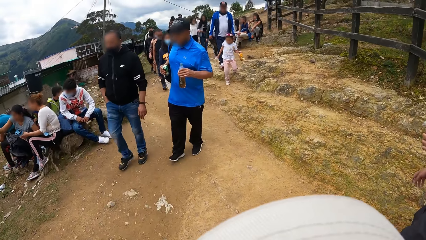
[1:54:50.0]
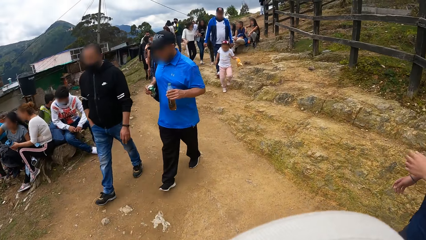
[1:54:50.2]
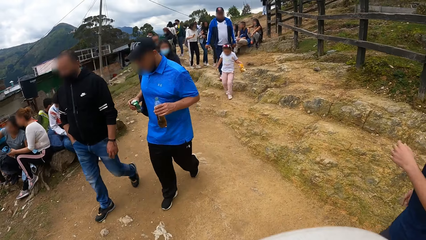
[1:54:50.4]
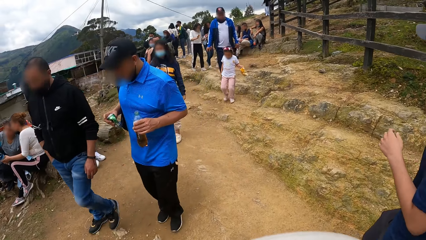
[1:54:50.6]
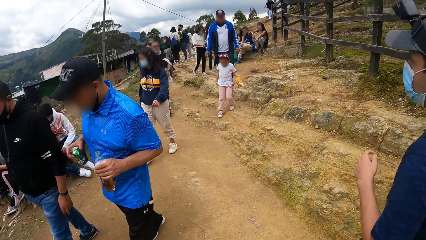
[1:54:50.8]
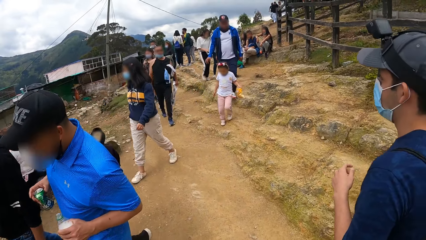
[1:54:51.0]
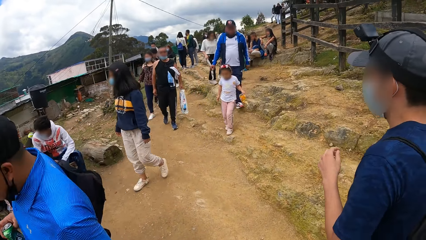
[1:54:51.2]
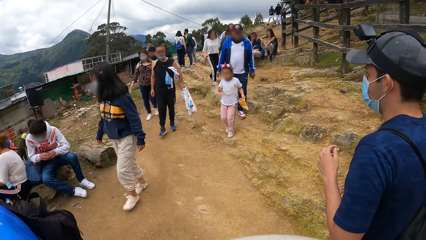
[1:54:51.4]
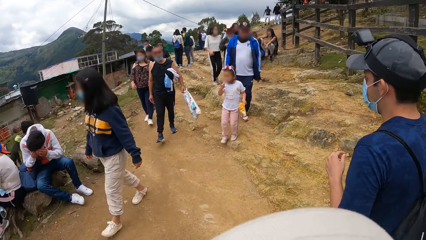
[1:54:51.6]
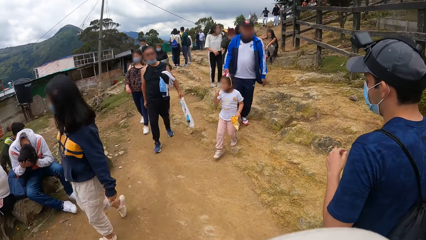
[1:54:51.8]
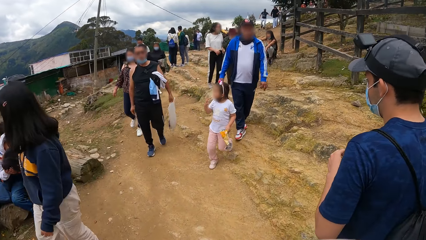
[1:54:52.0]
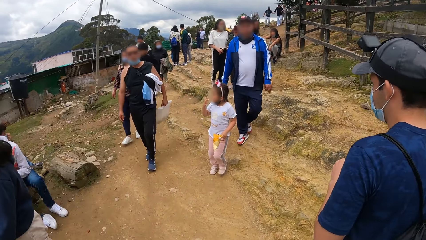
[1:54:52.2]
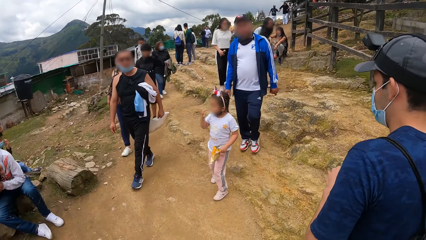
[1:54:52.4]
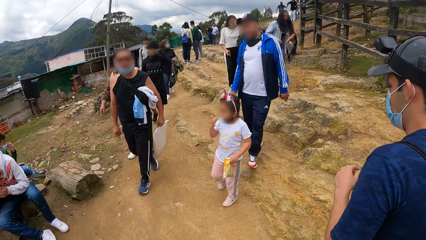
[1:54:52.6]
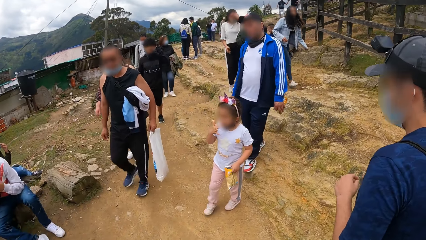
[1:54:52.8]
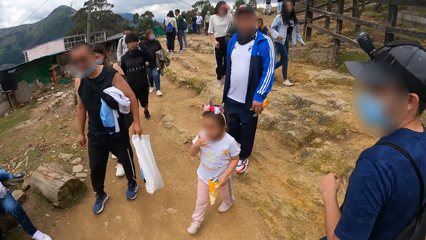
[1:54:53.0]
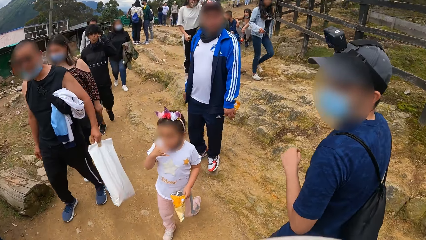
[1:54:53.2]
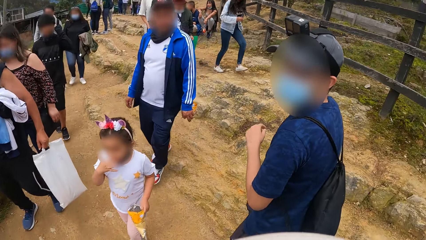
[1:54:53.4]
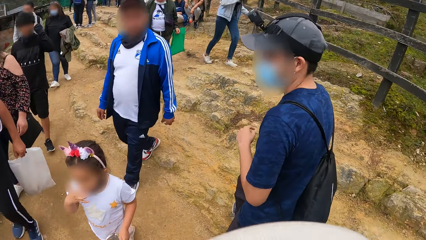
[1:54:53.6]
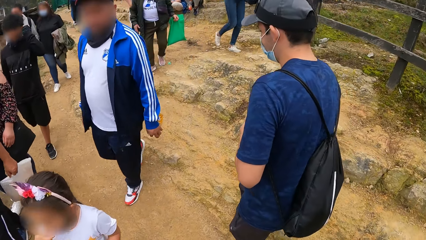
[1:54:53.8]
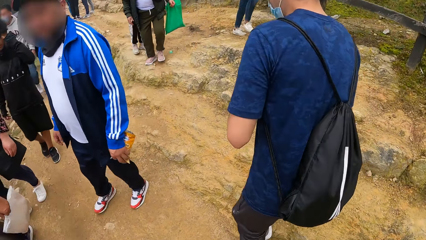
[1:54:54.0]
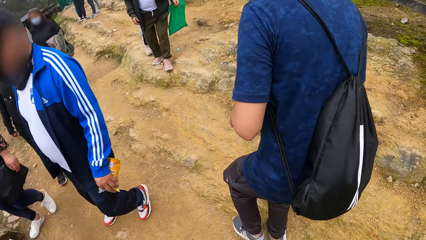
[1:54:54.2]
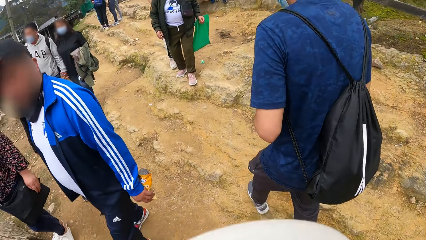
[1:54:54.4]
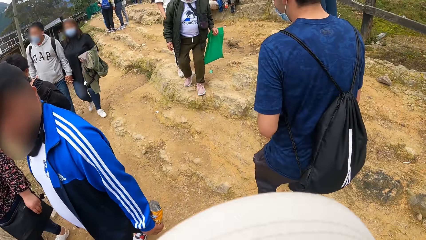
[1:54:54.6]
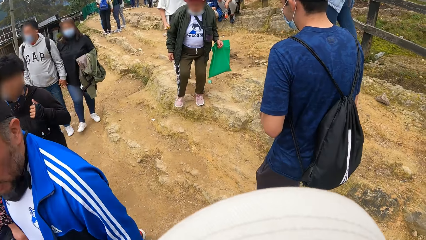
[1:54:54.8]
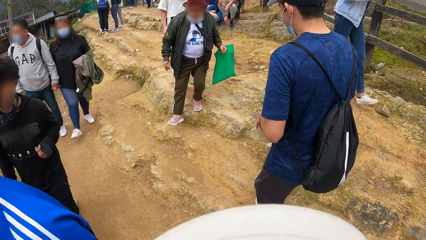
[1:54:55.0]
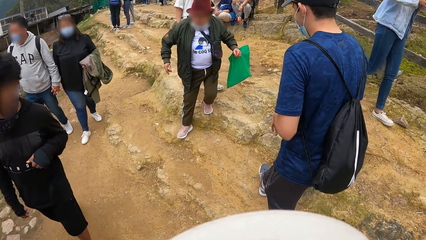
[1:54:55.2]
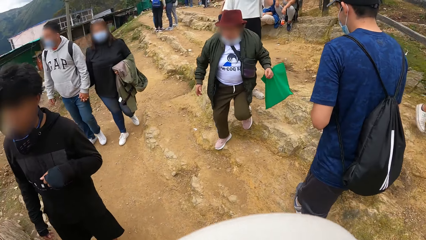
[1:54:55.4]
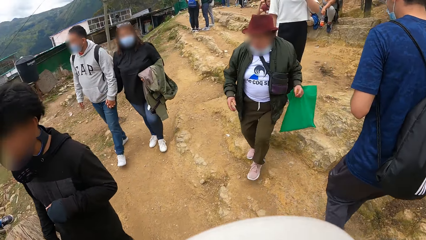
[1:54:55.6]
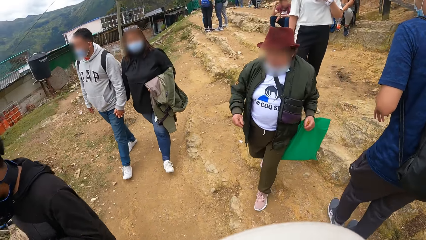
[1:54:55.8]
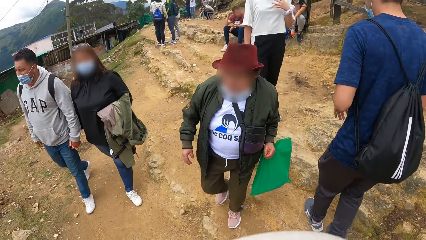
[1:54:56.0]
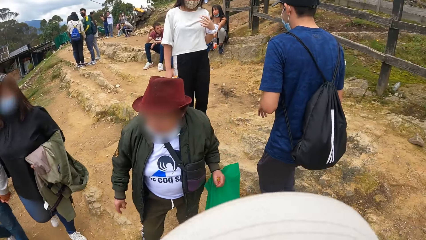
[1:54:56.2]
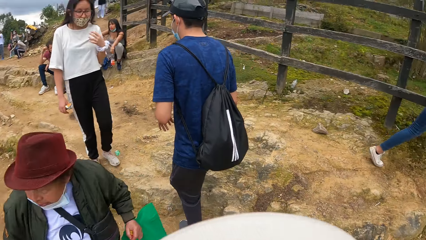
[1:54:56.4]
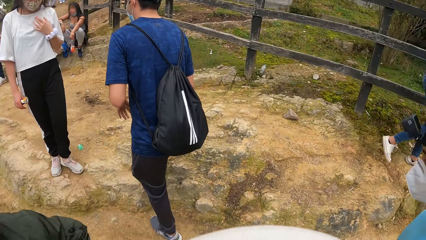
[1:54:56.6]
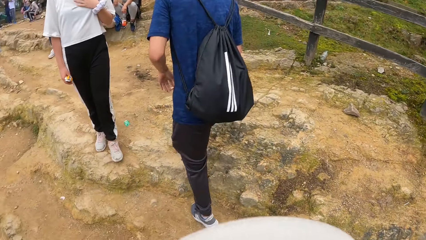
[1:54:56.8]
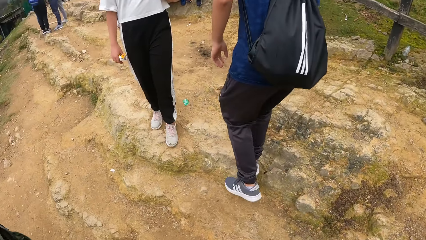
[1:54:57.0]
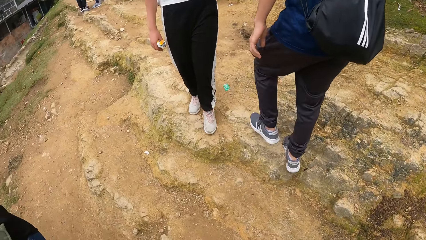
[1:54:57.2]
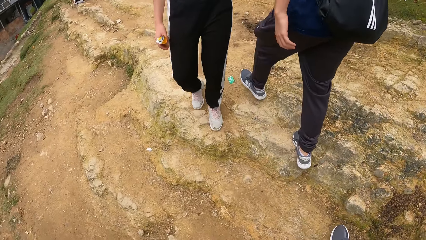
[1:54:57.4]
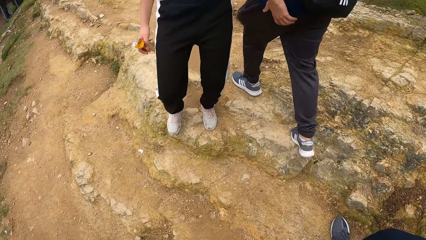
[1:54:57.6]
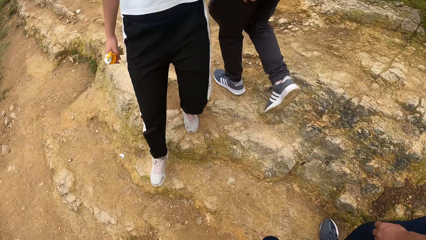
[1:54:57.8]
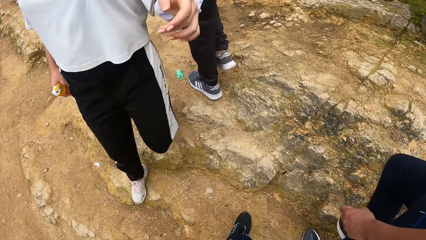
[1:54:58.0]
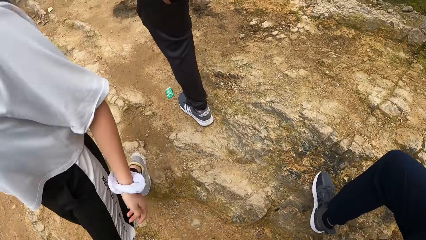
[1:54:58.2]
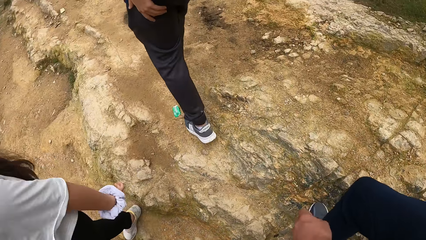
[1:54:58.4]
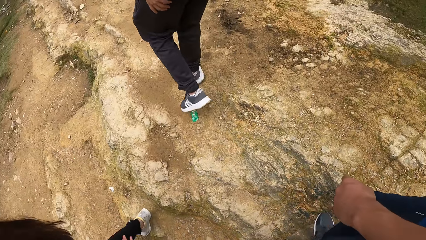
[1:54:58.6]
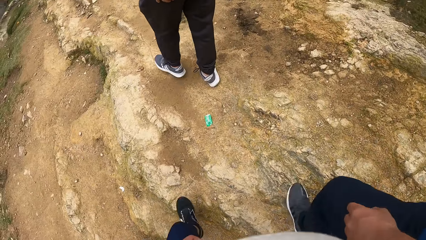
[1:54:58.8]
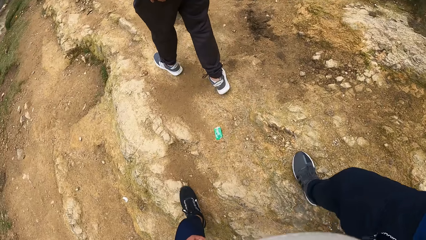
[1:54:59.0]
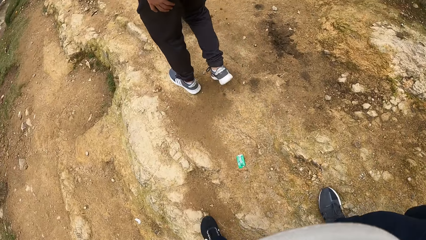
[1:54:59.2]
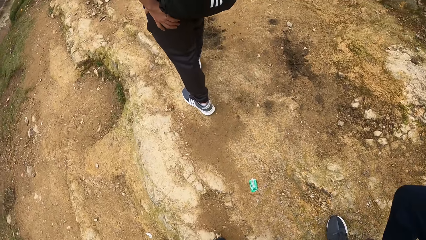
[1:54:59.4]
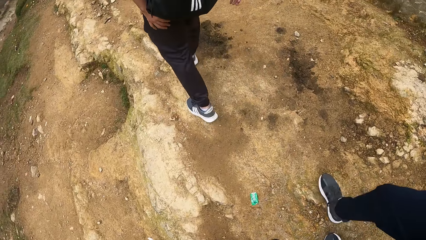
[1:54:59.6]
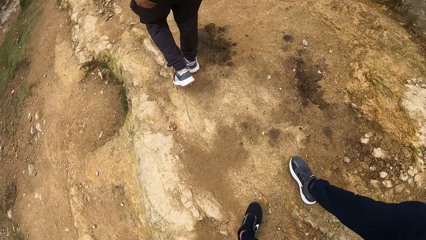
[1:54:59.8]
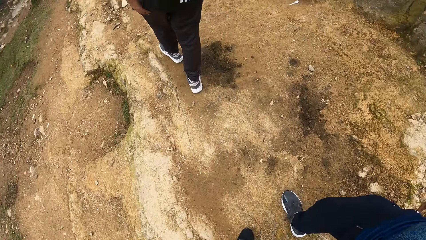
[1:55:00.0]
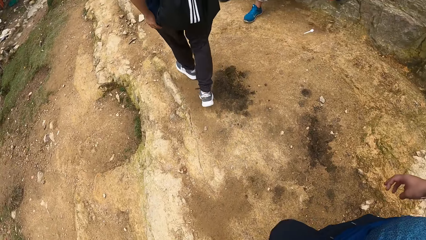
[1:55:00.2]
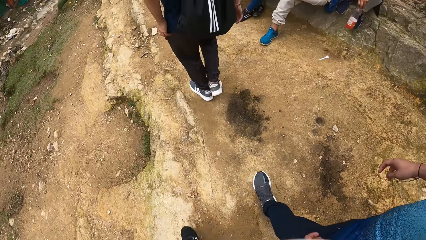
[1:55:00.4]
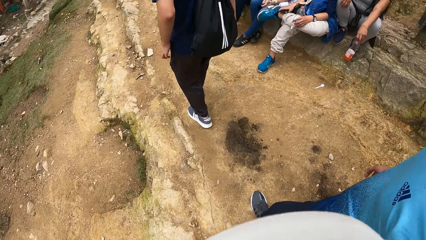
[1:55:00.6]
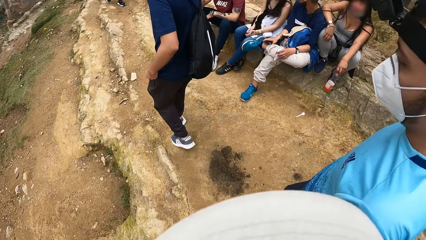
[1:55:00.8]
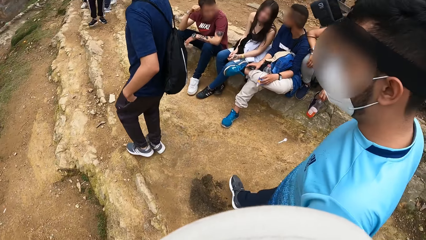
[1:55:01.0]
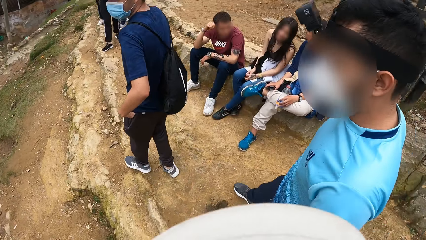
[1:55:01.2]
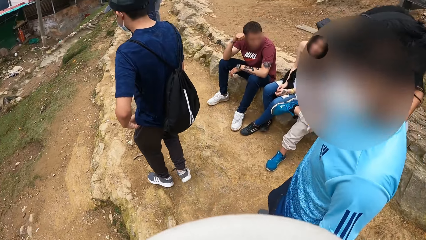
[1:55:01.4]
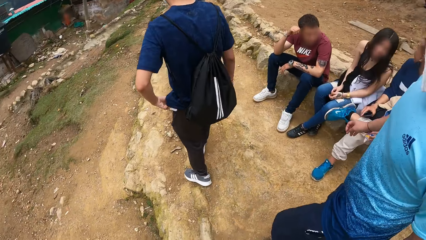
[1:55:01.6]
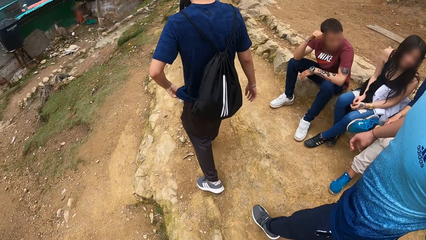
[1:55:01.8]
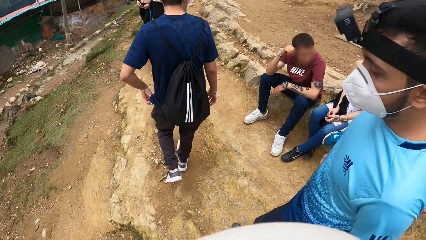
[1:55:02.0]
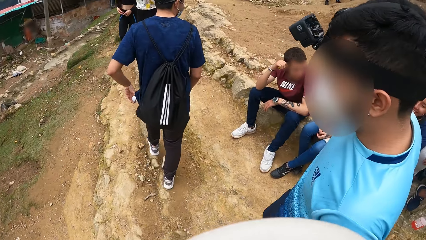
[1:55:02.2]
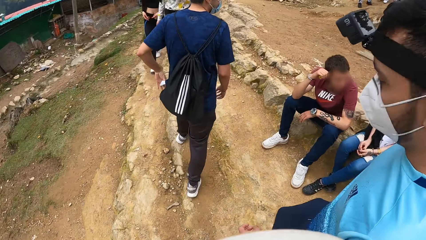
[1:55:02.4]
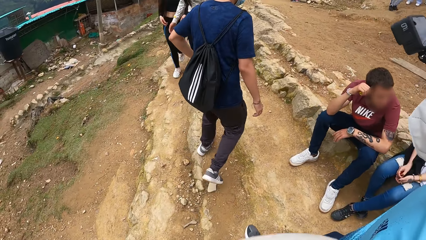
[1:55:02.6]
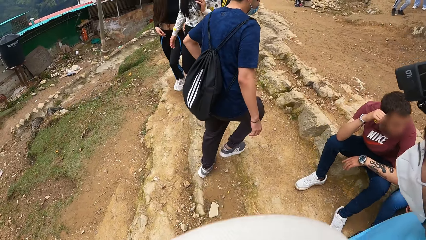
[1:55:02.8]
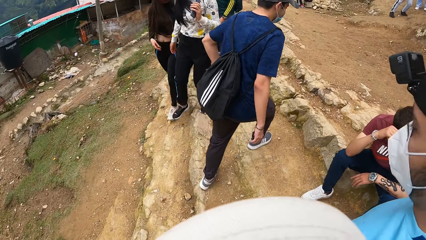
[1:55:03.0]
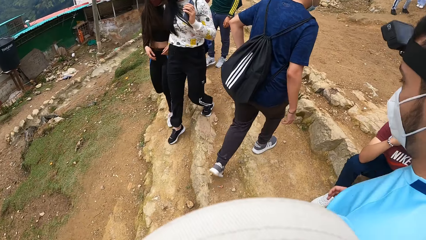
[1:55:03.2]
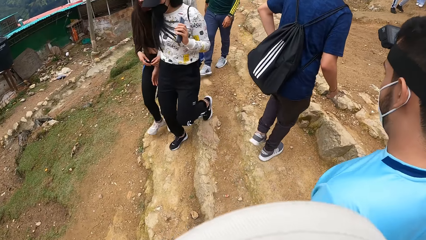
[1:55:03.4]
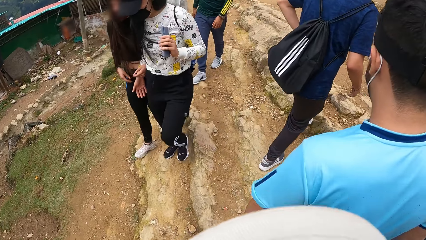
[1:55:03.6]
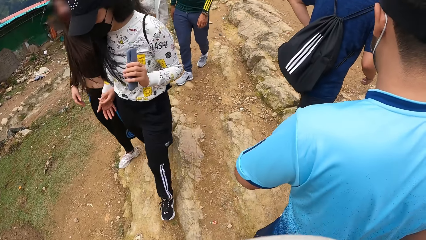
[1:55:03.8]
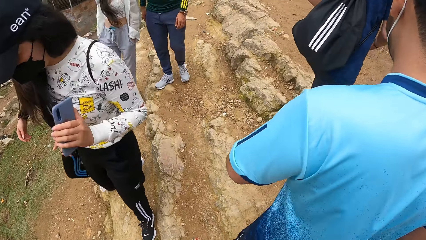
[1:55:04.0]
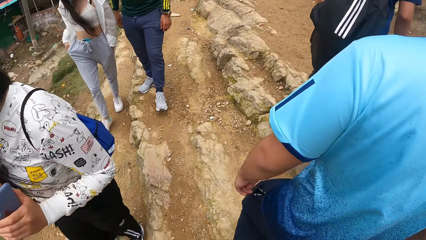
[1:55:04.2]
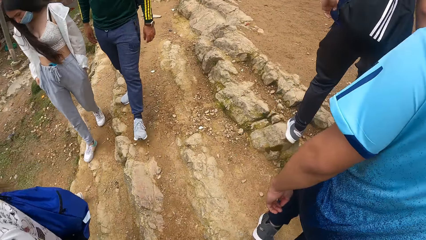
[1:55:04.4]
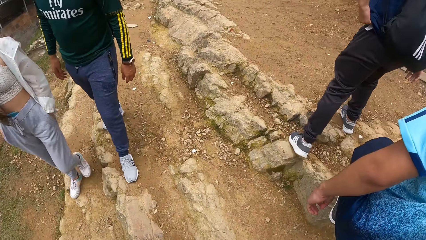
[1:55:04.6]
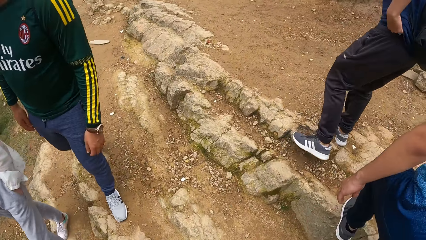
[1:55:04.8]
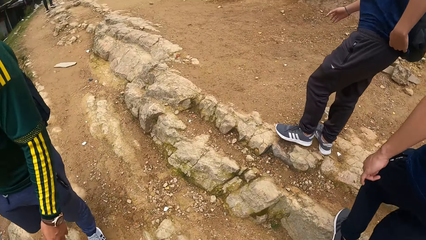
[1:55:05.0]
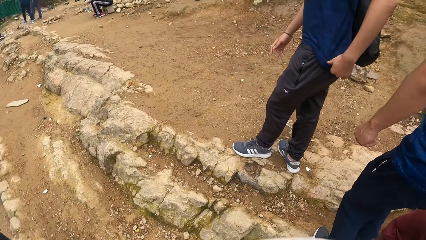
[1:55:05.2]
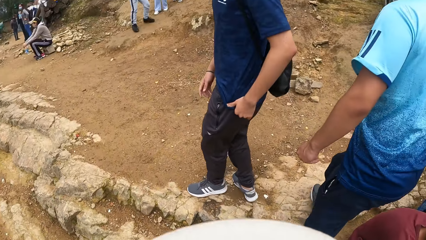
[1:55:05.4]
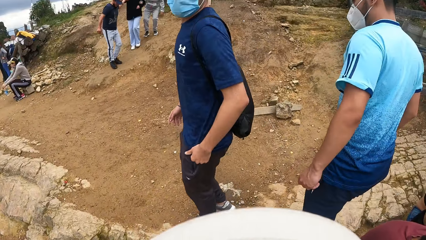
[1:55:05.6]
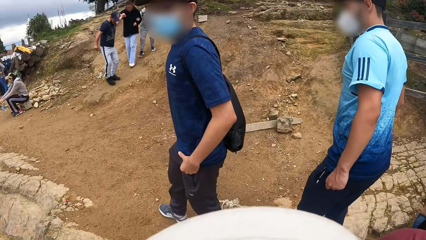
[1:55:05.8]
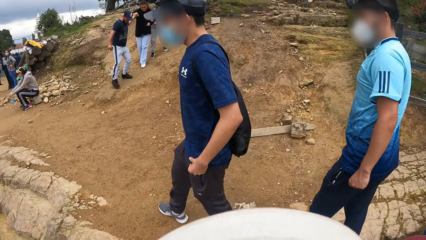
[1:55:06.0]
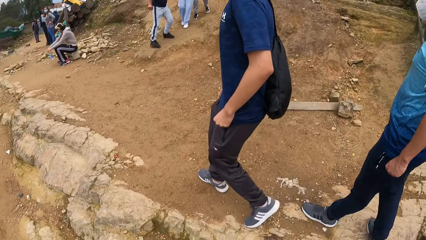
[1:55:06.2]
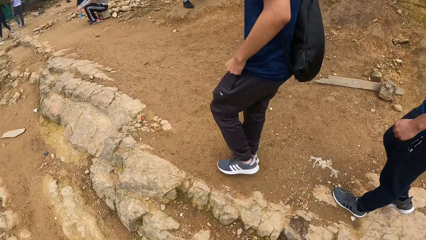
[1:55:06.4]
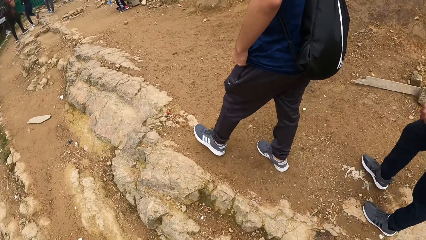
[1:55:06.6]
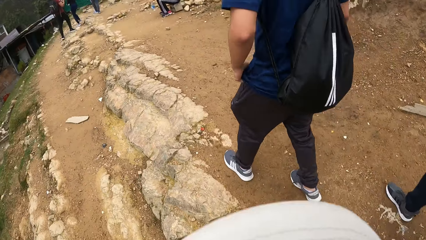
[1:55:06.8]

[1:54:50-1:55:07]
The camera wearer looks at a person. They walk around.
